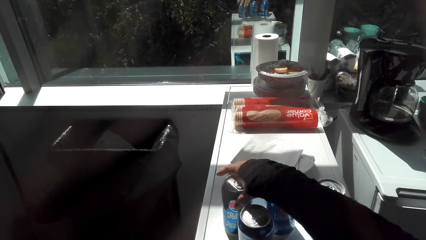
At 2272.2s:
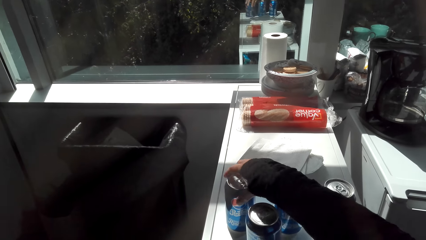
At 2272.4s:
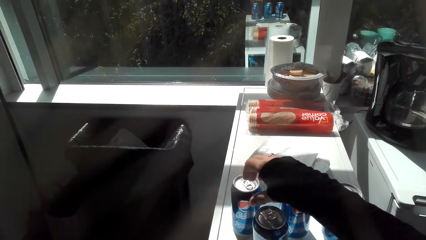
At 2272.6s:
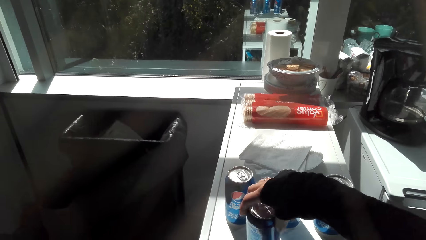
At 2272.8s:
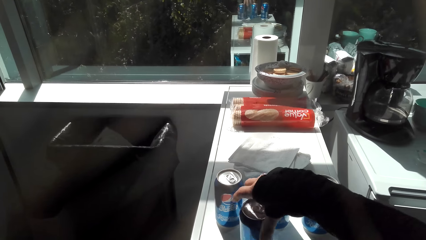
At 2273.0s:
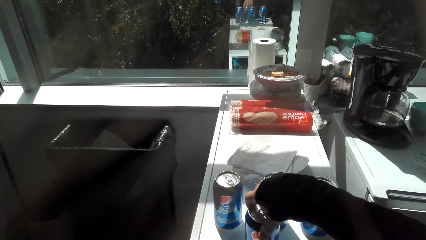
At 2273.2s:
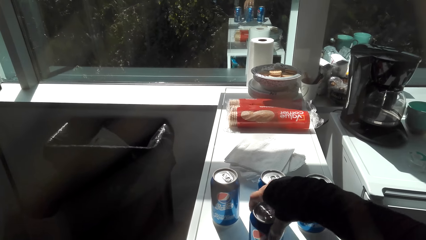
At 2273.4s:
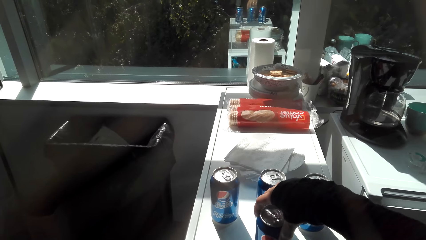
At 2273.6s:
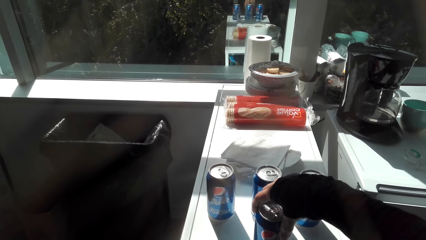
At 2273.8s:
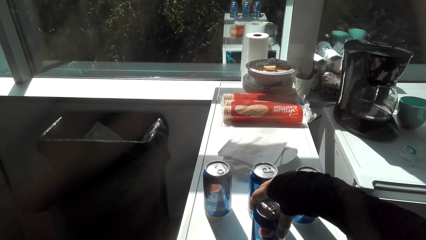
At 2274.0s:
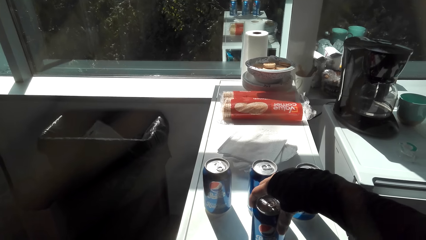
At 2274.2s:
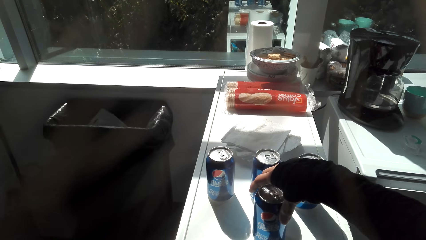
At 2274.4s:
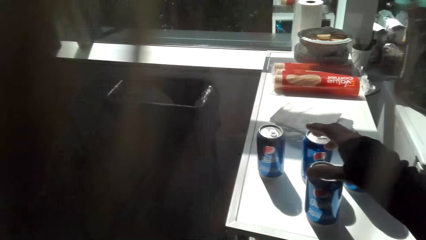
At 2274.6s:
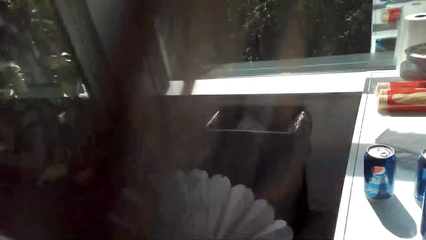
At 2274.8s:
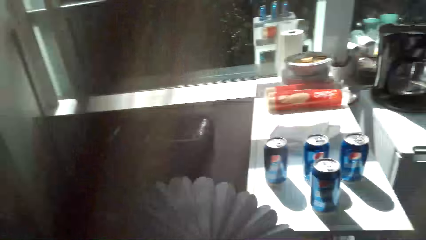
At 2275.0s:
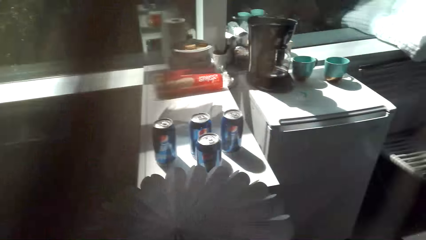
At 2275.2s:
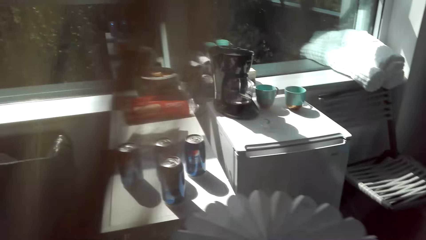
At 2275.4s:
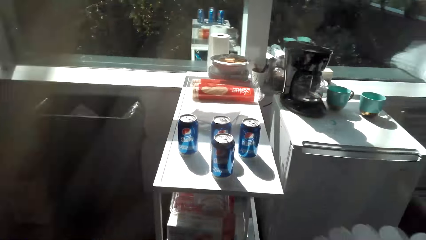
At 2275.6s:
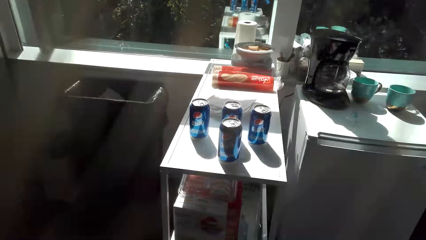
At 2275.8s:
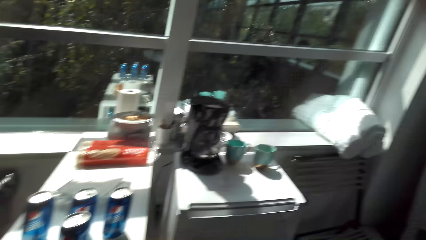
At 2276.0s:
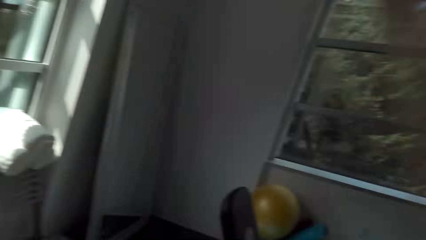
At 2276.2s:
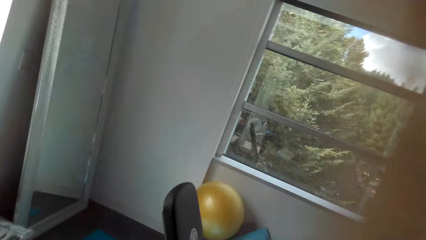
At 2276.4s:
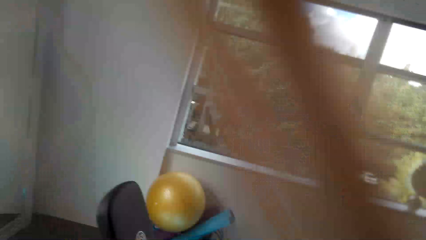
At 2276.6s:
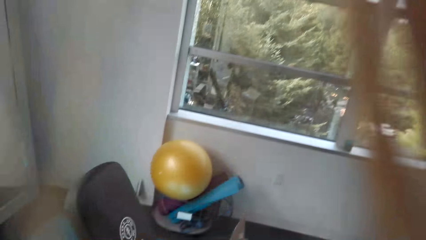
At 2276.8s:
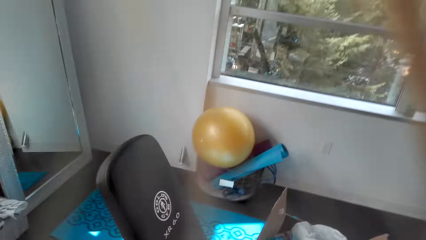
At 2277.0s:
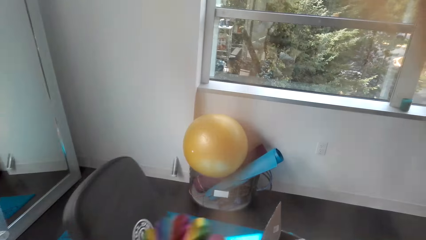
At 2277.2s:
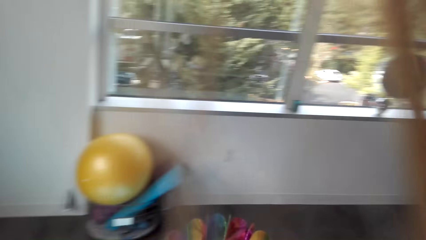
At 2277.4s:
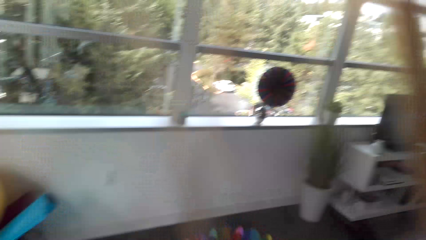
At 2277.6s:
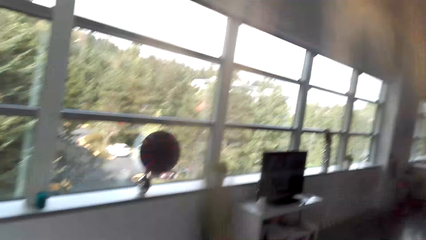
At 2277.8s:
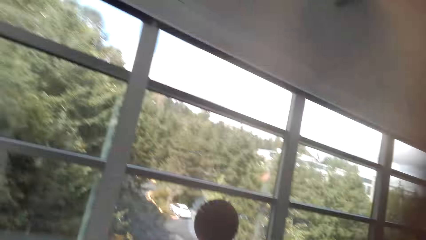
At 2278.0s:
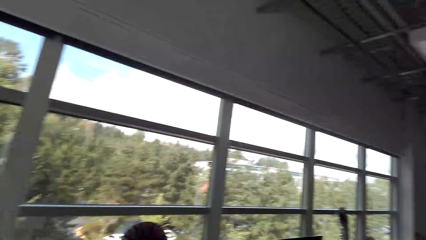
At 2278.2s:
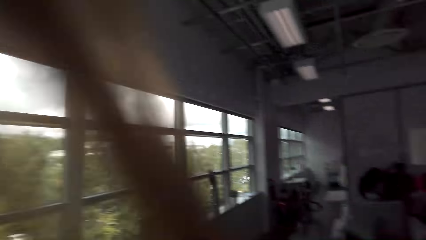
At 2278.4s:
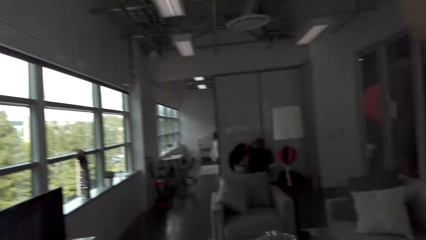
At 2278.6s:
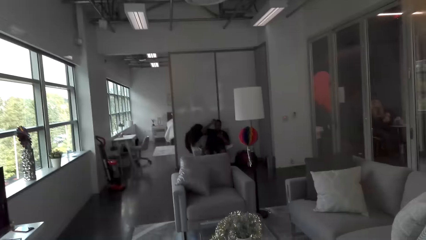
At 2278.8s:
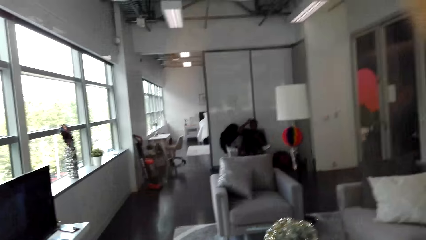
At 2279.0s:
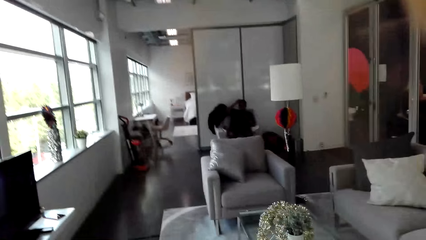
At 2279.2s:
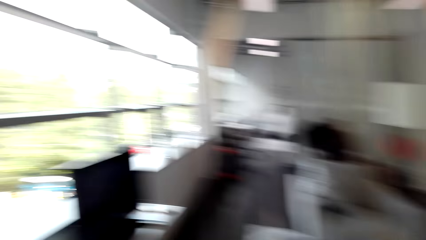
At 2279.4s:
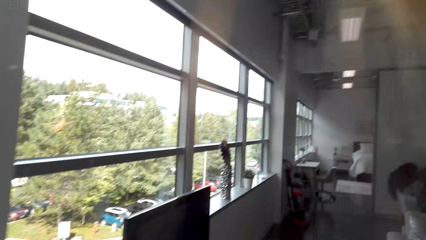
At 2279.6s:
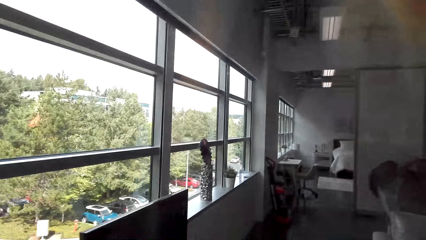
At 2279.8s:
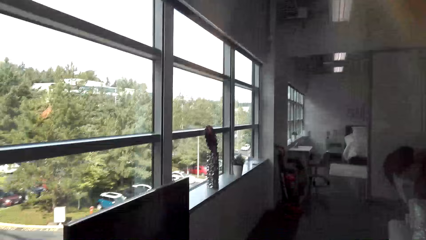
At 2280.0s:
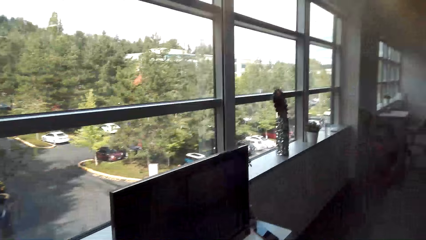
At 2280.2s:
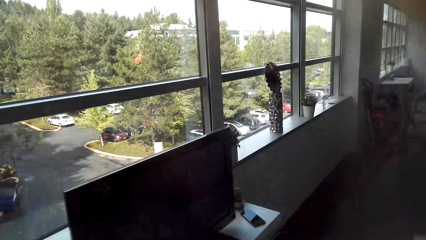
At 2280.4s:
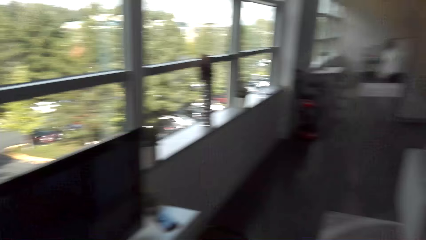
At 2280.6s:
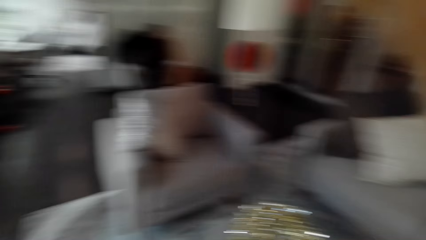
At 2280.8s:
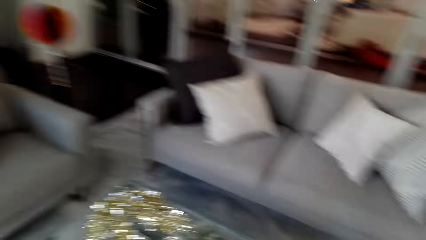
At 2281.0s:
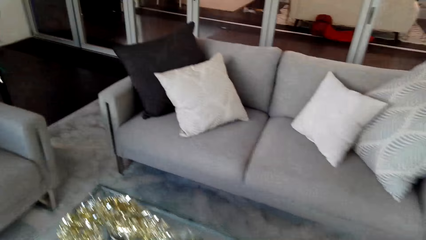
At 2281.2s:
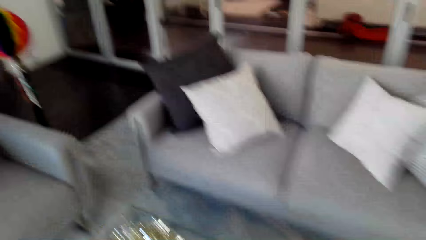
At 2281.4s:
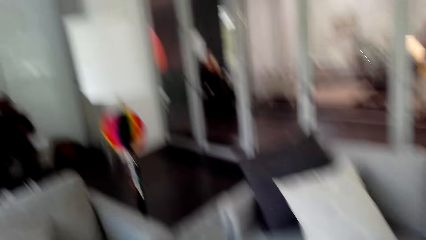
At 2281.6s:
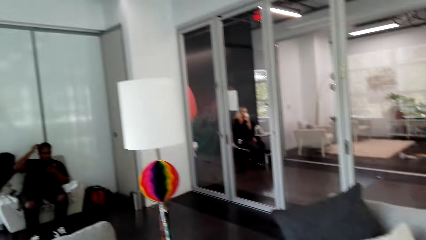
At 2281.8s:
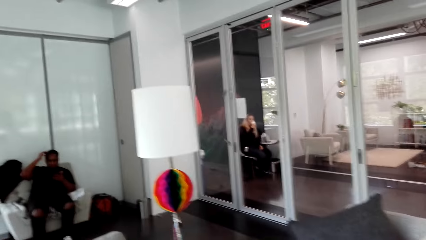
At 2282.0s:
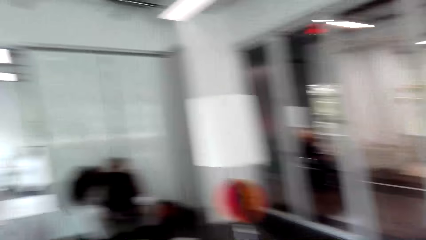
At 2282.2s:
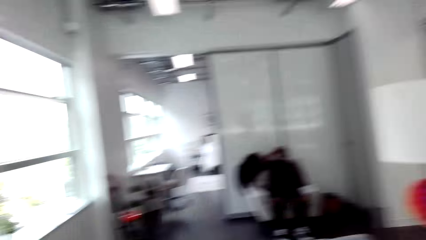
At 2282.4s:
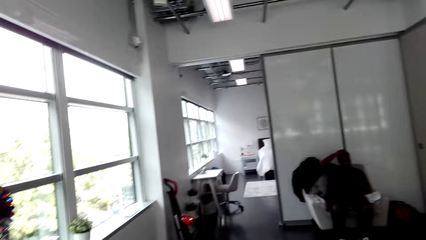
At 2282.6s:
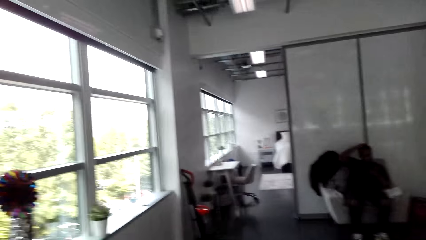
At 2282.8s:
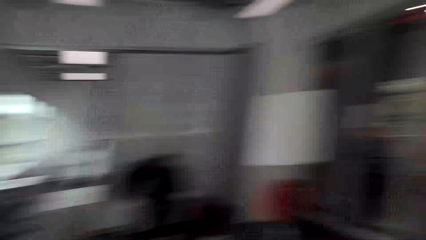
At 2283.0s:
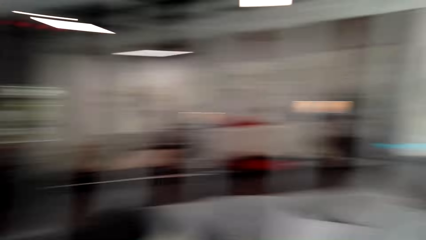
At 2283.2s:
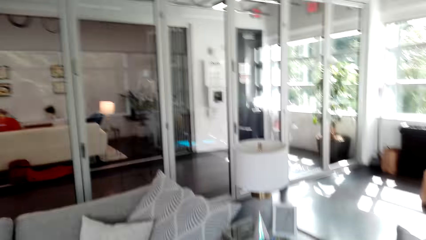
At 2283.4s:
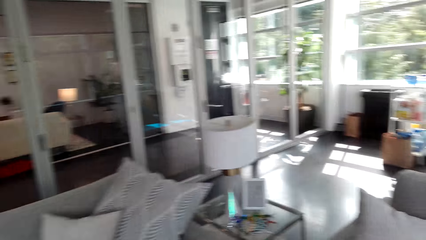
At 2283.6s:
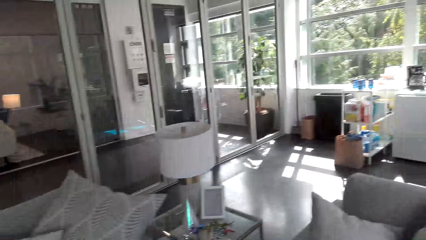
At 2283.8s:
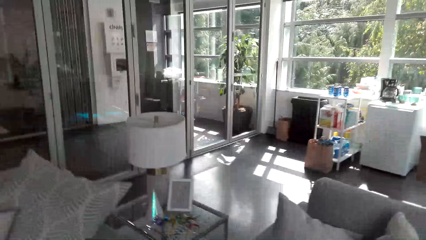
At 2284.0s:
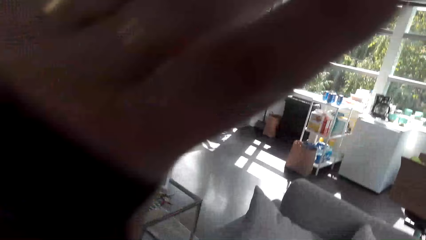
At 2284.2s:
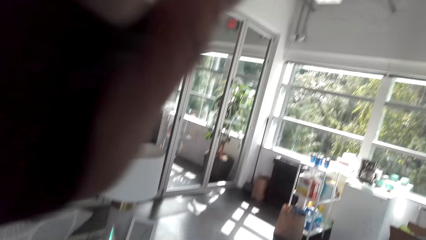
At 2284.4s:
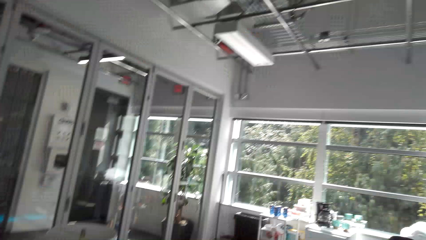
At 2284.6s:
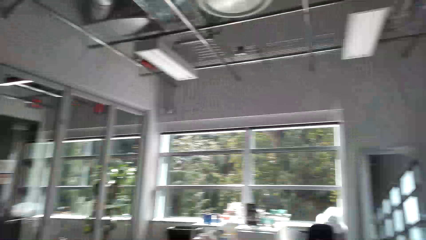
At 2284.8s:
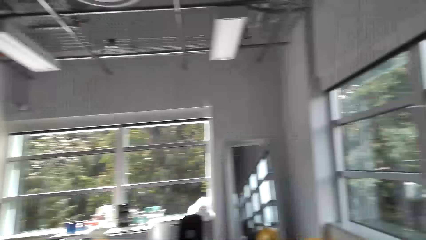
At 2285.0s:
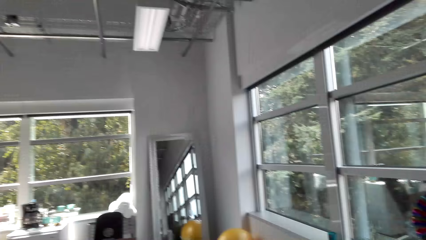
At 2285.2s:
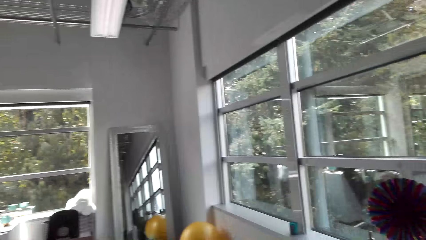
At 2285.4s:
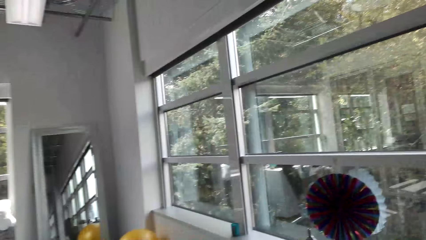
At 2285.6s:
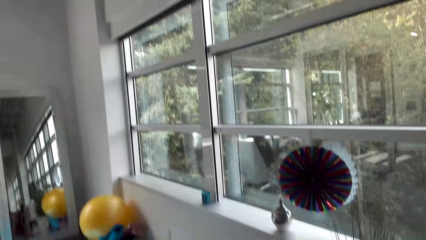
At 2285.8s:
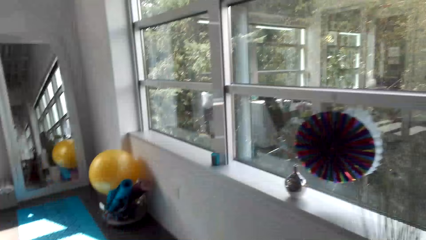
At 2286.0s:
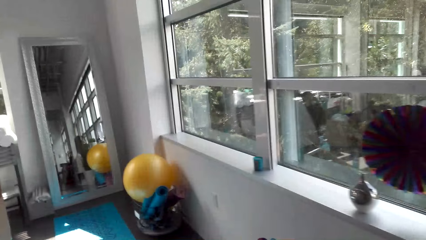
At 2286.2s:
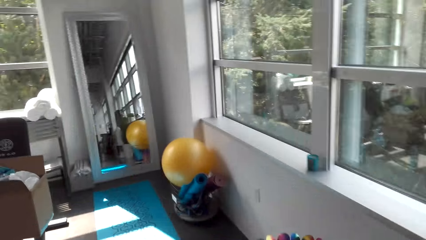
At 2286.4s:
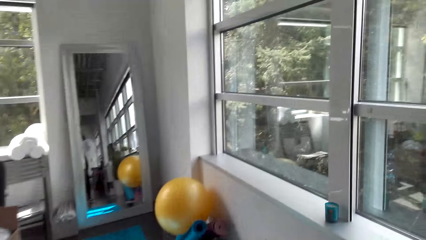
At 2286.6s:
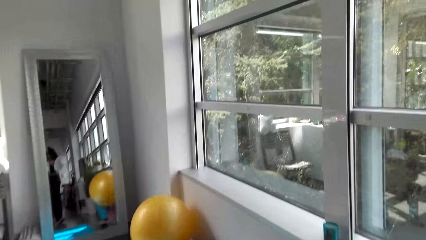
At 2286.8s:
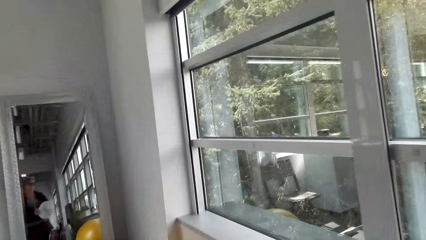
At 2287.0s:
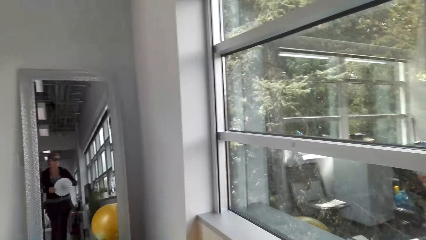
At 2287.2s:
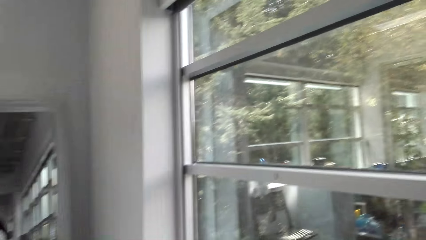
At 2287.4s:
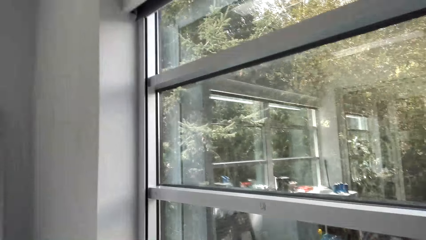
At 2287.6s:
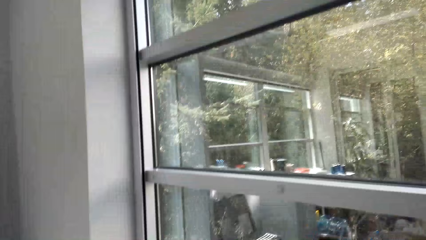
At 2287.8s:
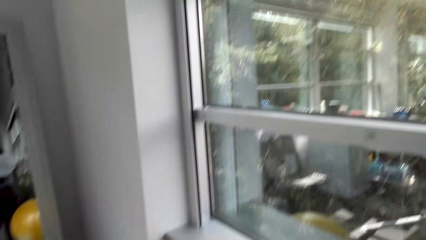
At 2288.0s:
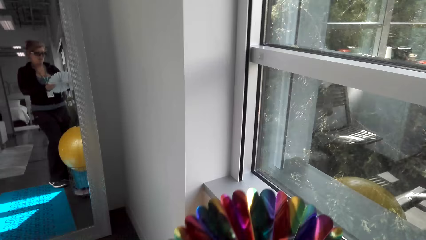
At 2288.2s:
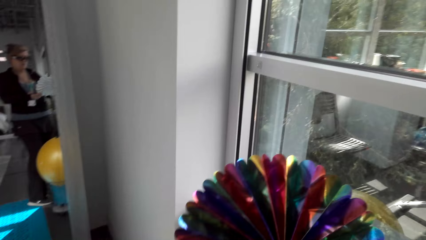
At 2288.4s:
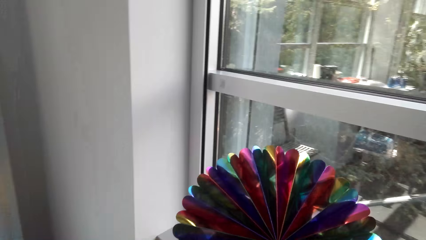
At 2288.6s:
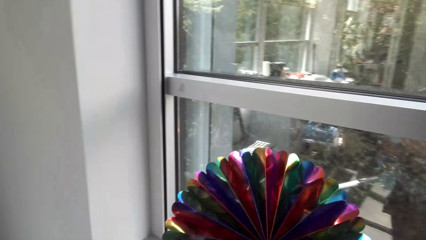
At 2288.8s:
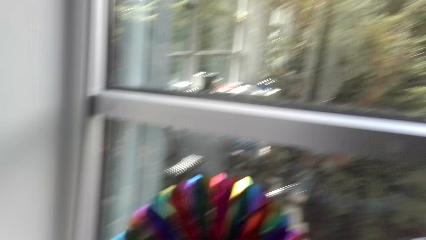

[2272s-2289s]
The camera wearer walks in the room.
